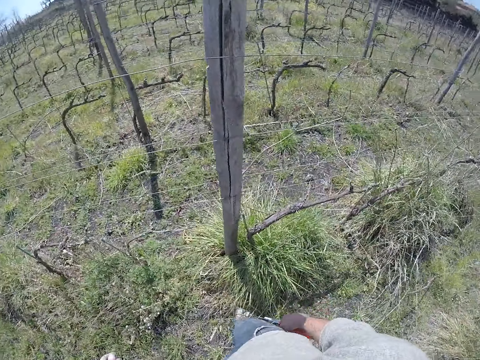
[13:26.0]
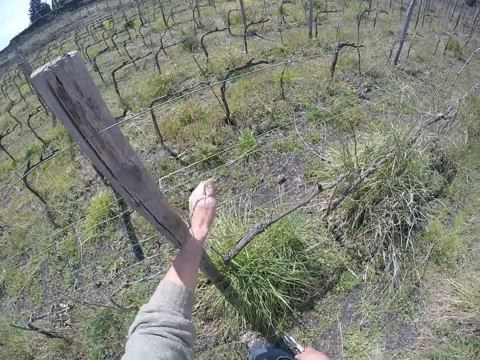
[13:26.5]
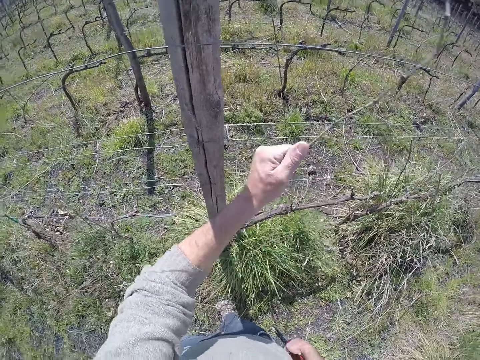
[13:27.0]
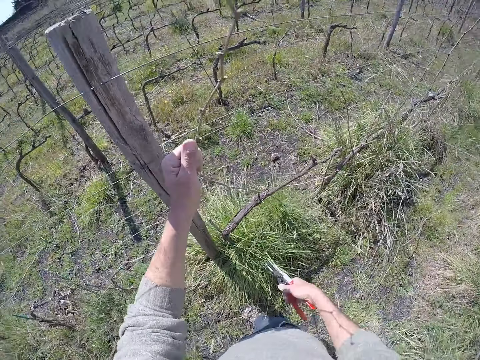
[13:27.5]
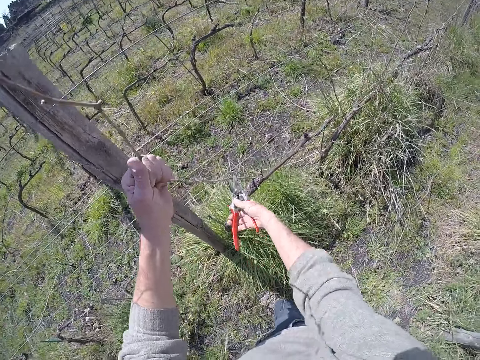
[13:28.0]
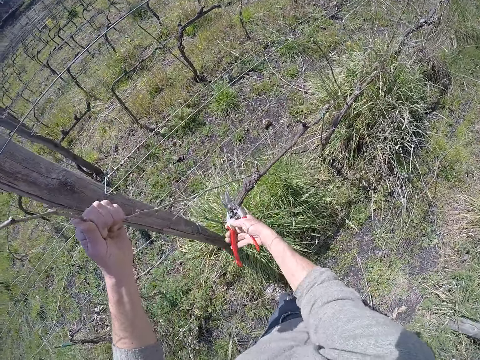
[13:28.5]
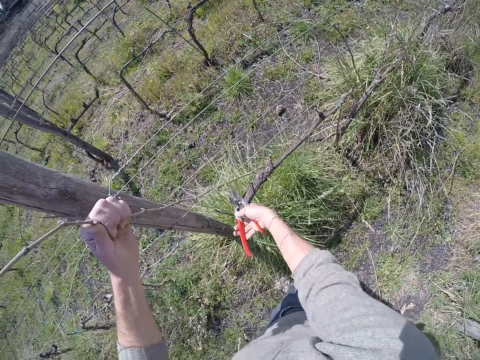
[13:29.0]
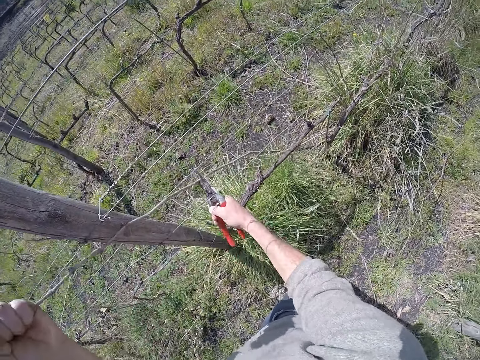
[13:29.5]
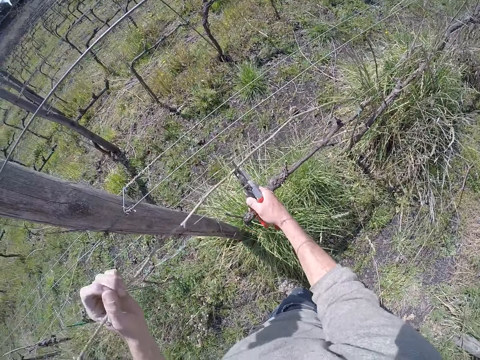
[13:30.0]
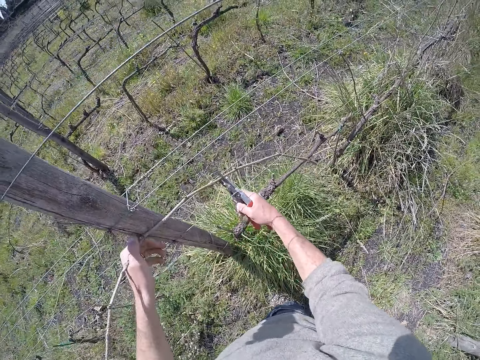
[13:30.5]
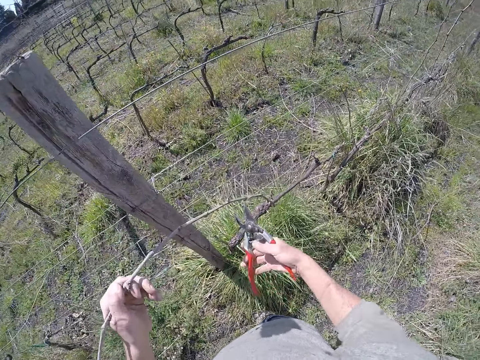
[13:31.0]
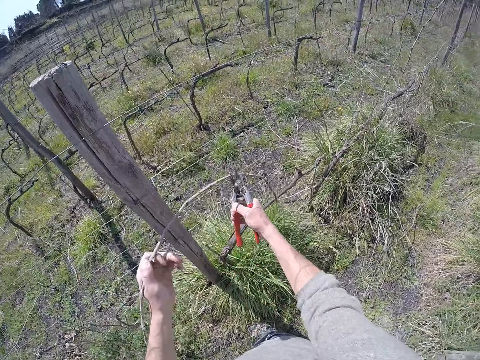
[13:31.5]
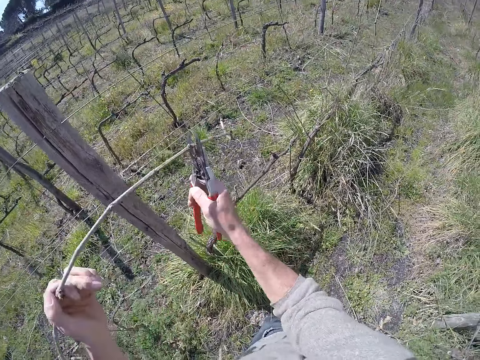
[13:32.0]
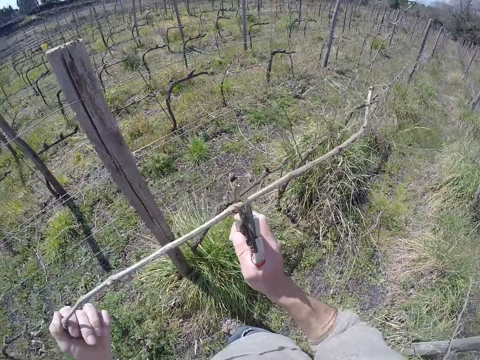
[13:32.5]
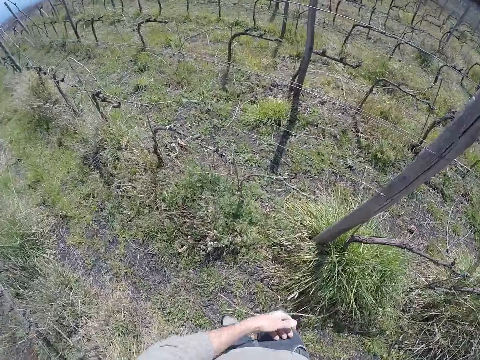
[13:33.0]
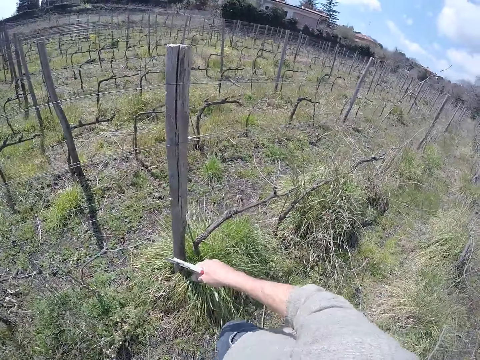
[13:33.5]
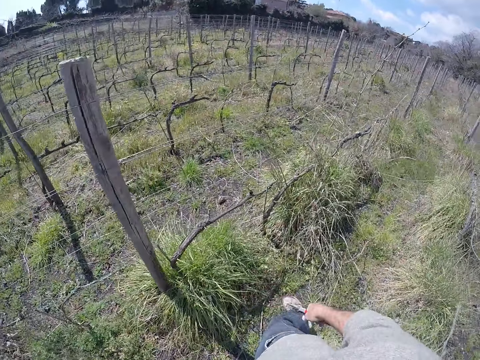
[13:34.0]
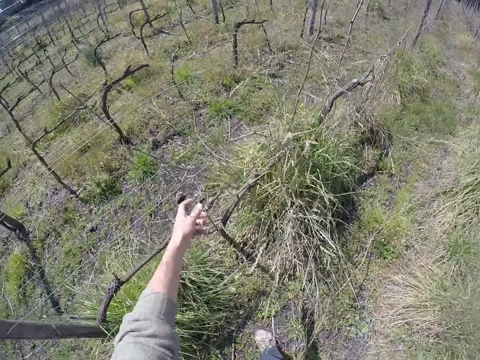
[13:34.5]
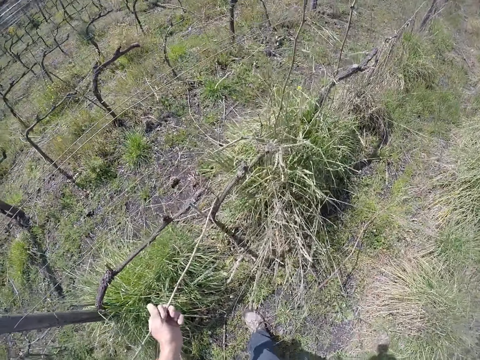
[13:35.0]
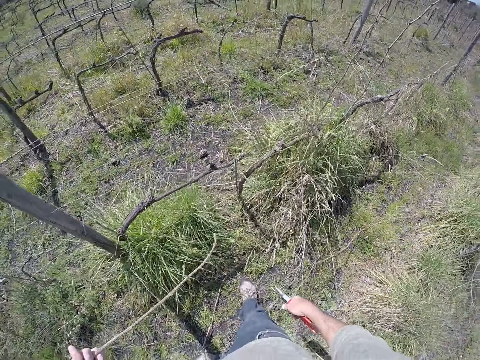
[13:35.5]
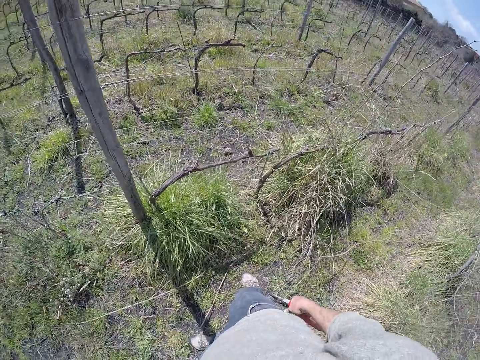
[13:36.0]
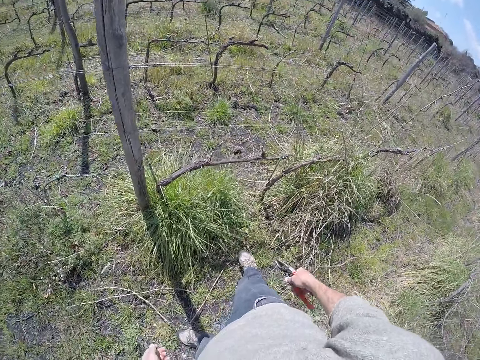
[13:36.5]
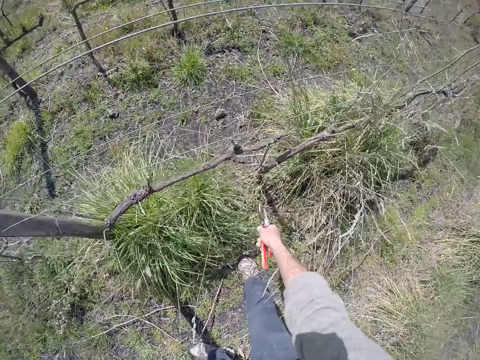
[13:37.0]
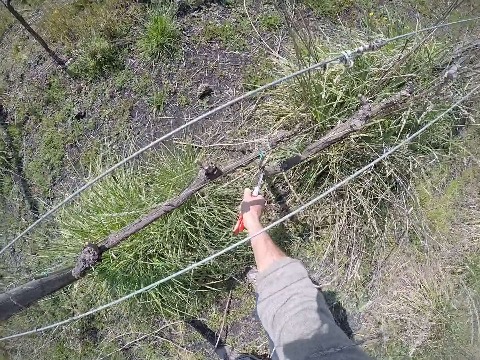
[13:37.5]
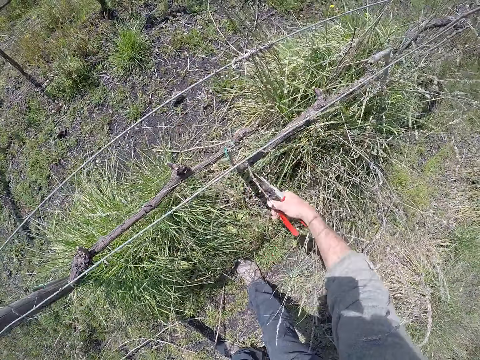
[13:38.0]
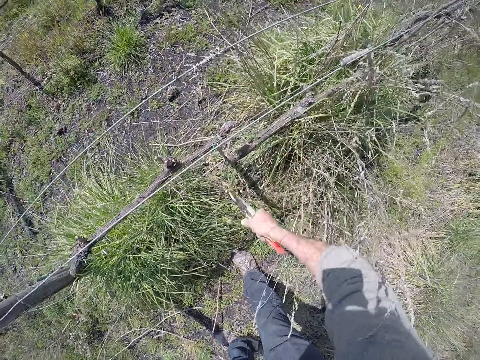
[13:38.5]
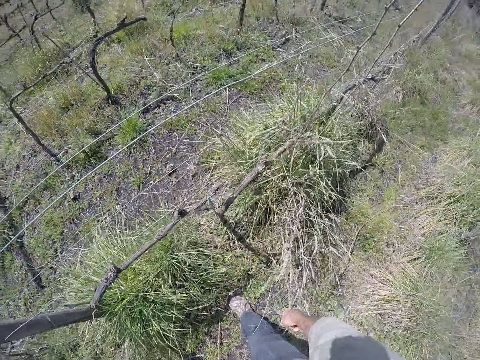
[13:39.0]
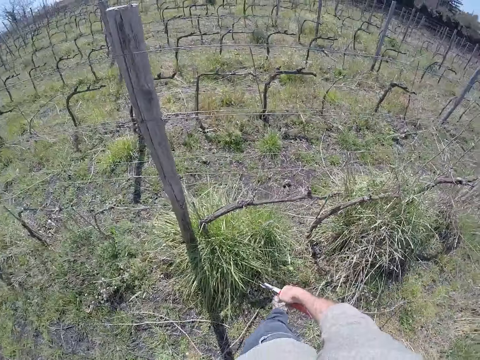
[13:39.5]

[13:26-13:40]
The camera wearer pulls a branch from the wire with his left hand. He pulls the branch with the wire cutter in his right hand. He places the wire cutter on the branch in his left hand. He pulls the branch with the wire cutter in his right hand. He drops the branch on the ground with his right hand. He pulls a branch from the ground with his left hand. He drops the branch on the ground with his left hand. He removes twigs from the fence. He cuts weeds off a branch with the wire cutter in his right hand.

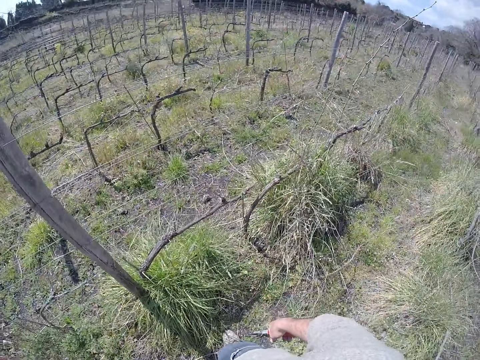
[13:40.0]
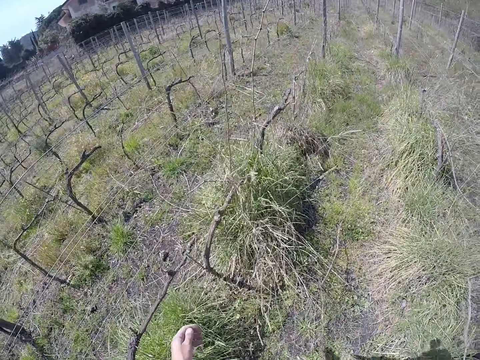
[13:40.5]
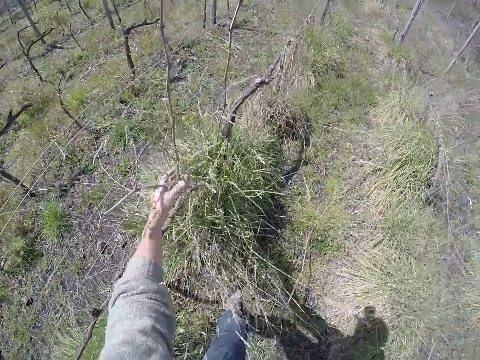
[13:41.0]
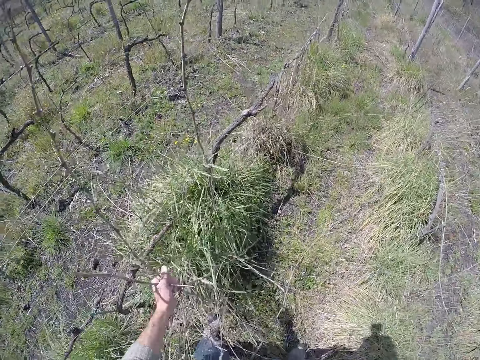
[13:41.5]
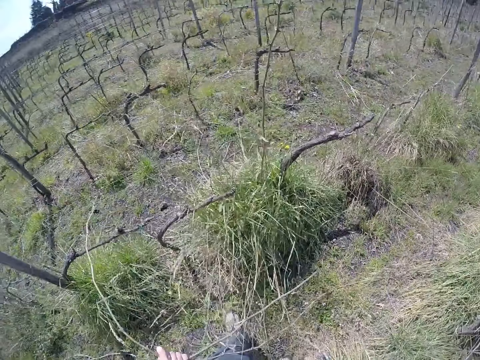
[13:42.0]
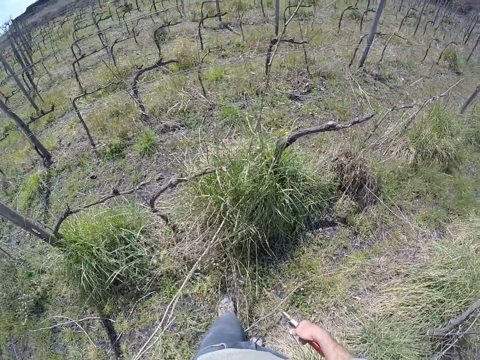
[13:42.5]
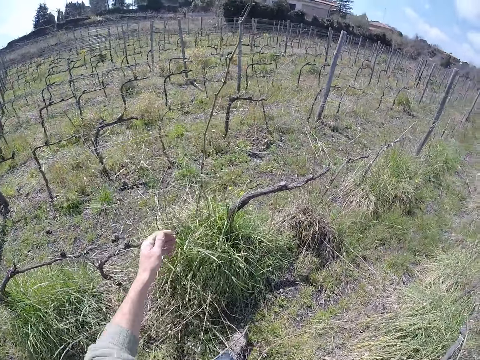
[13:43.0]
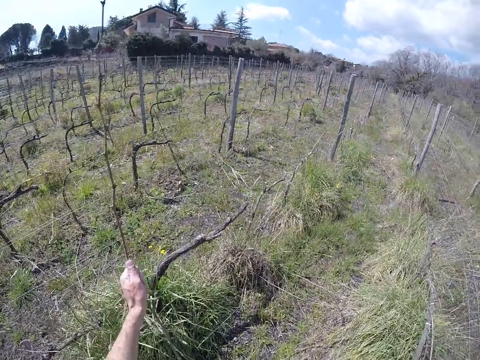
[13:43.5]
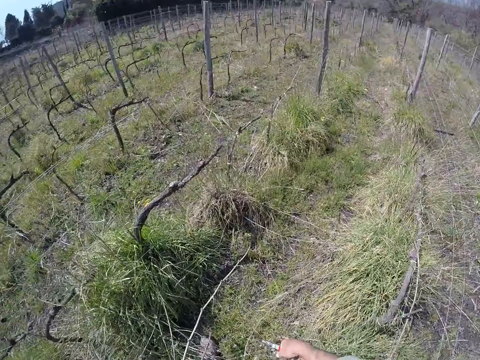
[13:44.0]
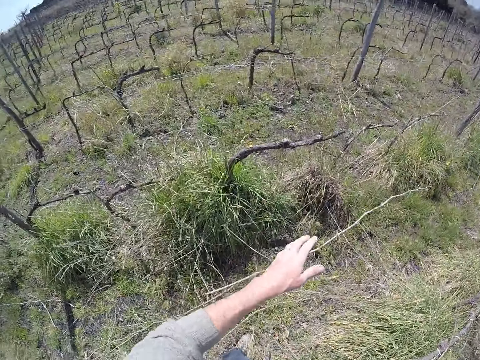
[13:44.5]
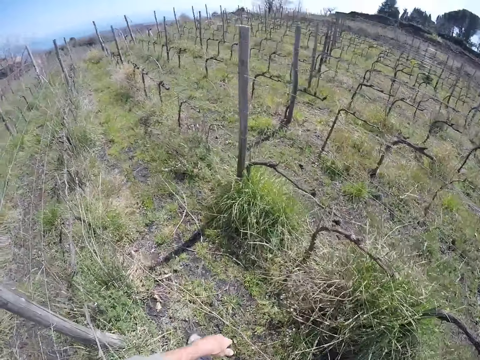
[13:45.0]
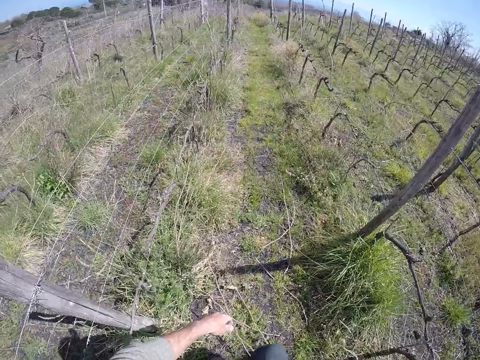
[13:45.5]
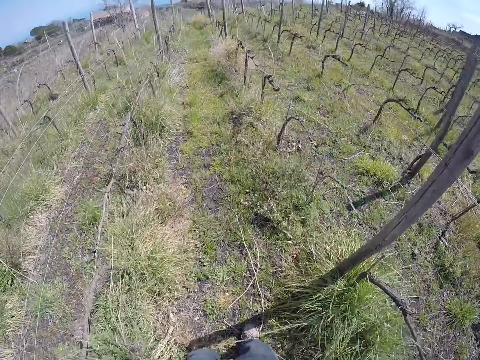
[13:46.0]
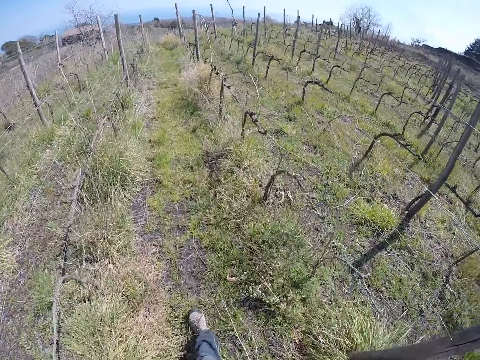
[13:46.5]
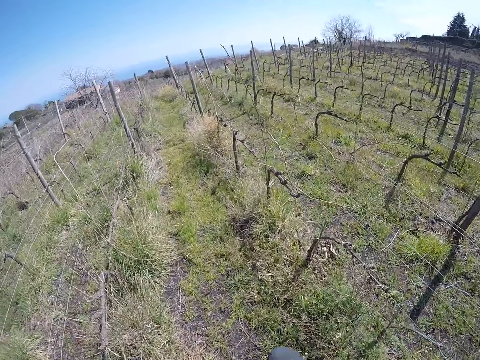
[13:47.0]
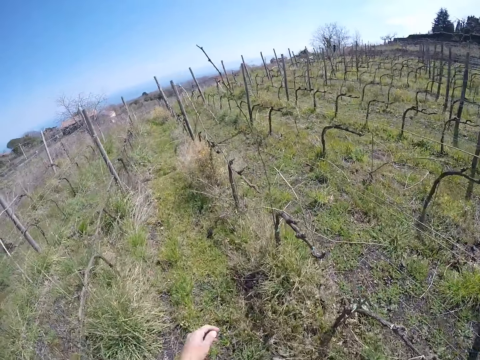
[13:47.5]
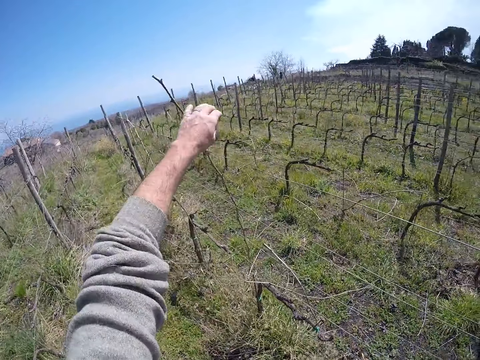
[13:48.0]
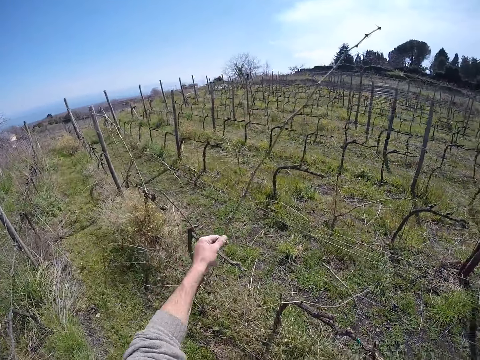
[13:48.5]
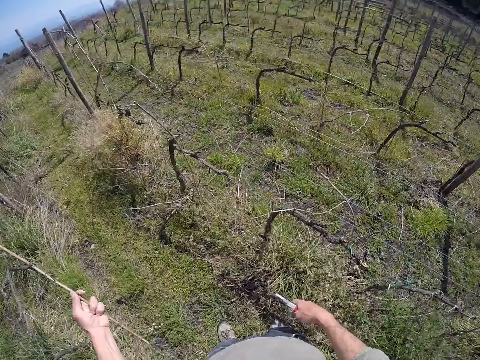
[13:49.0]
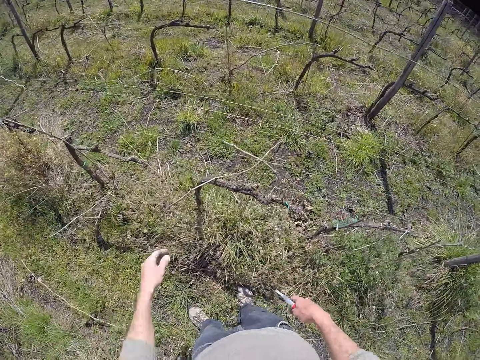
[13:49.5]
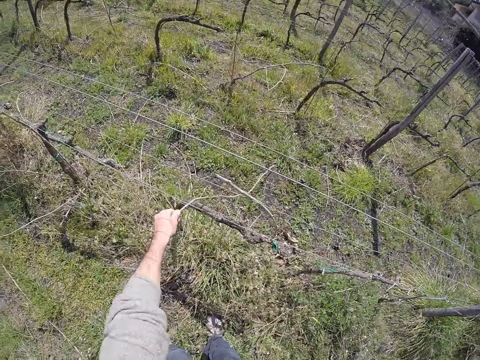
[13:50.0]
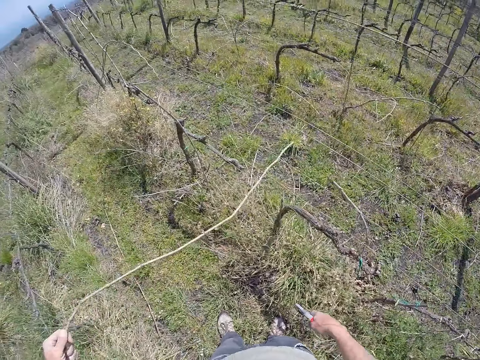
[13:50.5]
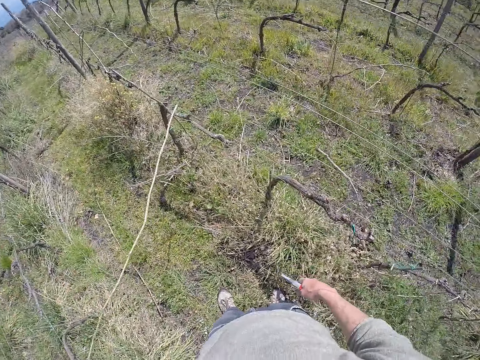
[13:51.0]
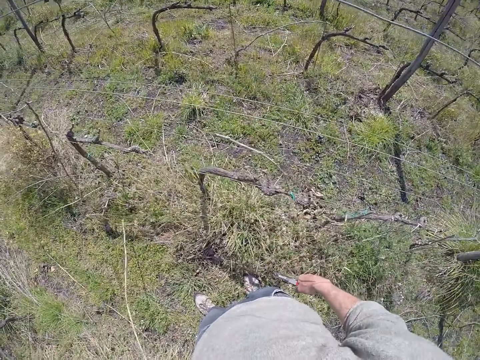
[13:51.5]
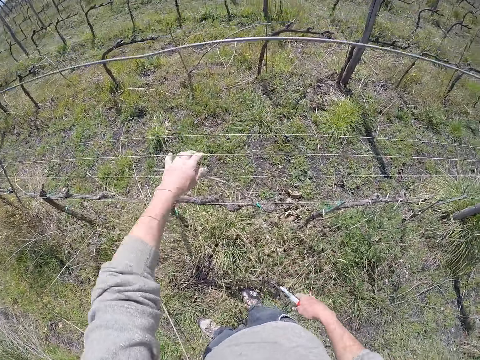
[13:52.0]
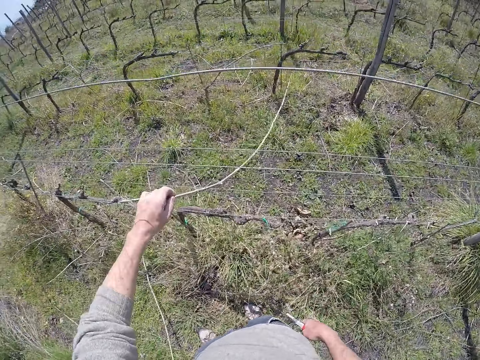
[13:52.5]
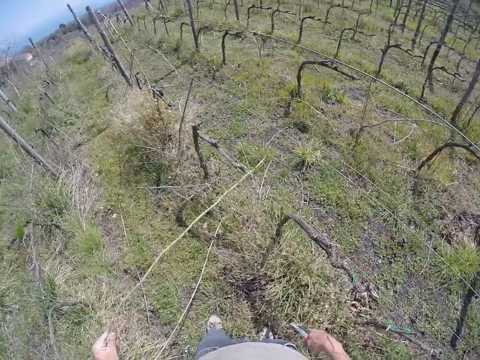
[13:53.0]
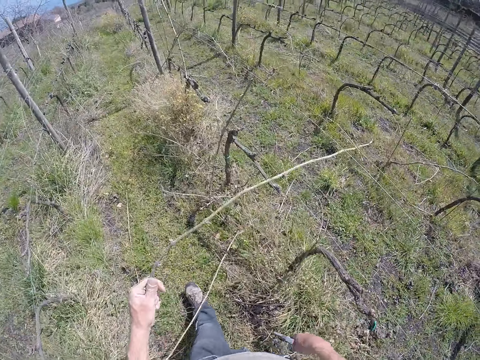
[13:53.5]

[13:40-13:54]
The camera wearer pulls some branches from the ground with his left hand. He drops the branches on the ground with his left hand. He pulls a branch from the ground with his left hand. He drops the branch on the ground with his left hand. He throws a stick away. He kicks the sticks on the floor with his right leg. He walks forward. He drags a stick from the barbed wire with his left hand. He drops the stick in his left hand on the floor. He drags a stick from the barbed wire with his left hand. He drops the stick in his left hand on the floor. He drags a stick from the barbed wire with his left hand.
